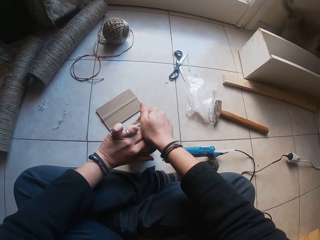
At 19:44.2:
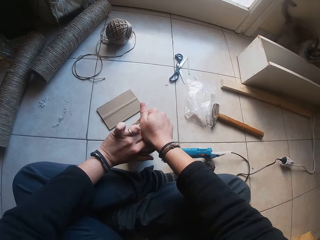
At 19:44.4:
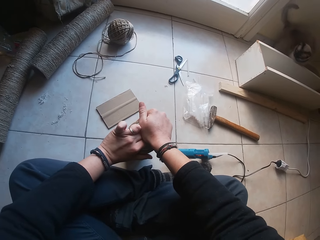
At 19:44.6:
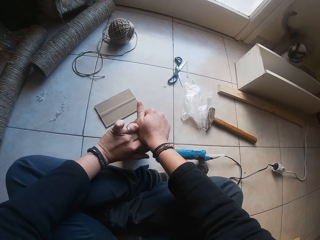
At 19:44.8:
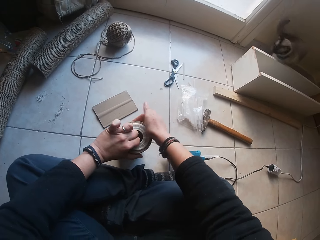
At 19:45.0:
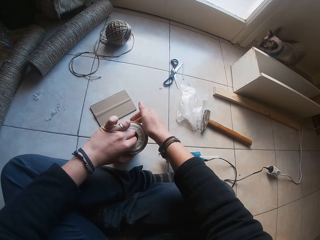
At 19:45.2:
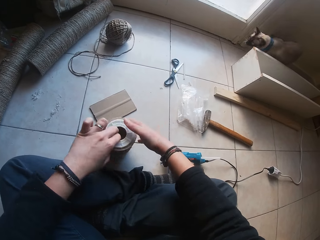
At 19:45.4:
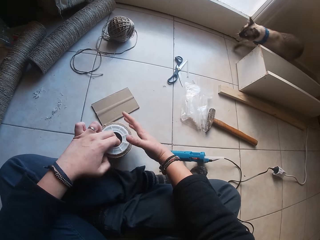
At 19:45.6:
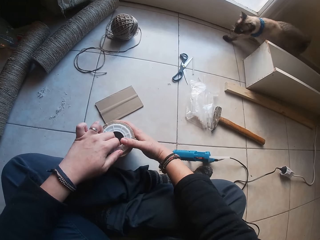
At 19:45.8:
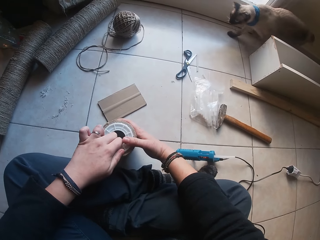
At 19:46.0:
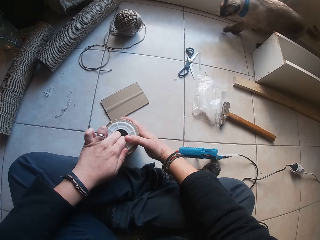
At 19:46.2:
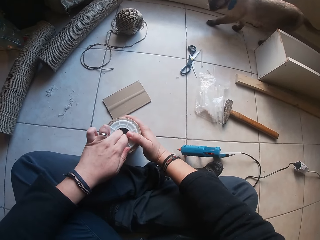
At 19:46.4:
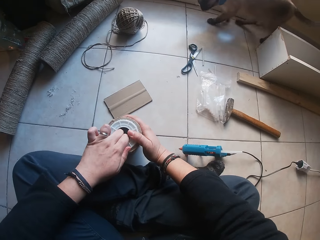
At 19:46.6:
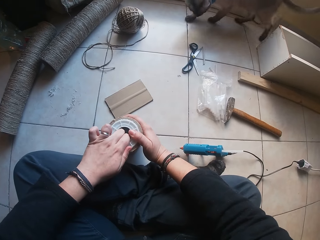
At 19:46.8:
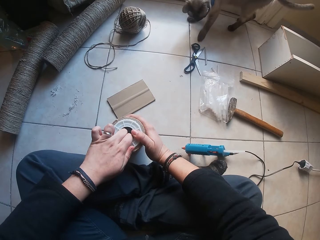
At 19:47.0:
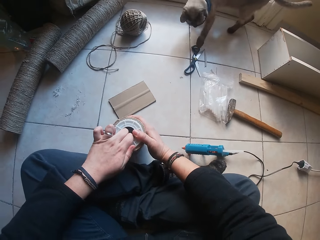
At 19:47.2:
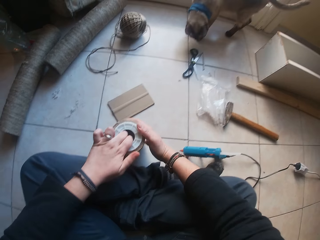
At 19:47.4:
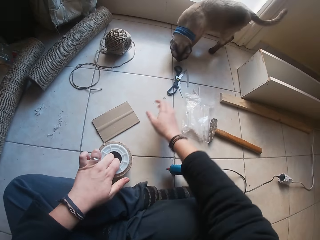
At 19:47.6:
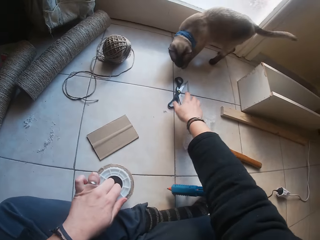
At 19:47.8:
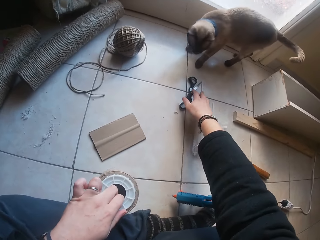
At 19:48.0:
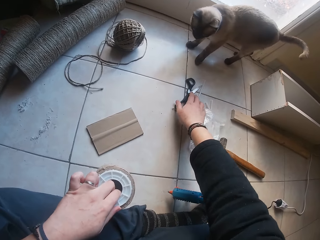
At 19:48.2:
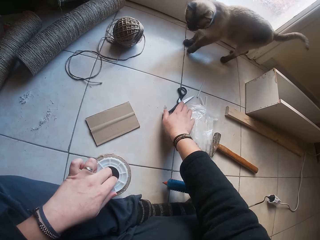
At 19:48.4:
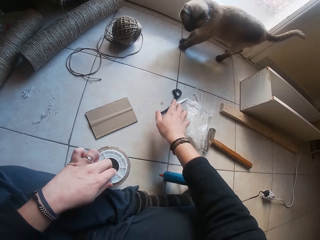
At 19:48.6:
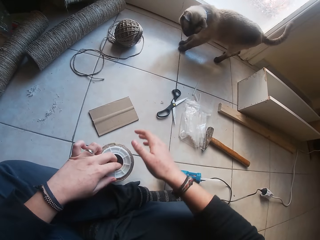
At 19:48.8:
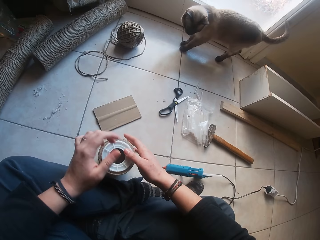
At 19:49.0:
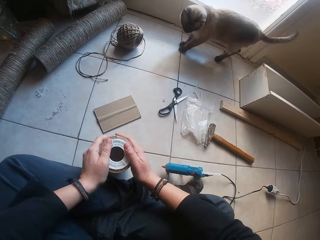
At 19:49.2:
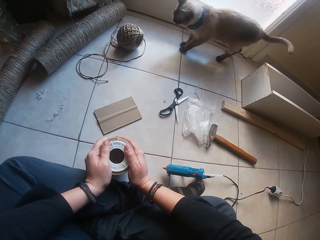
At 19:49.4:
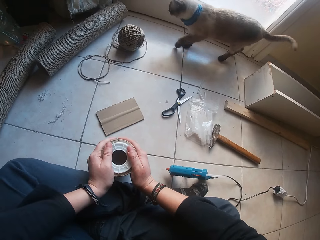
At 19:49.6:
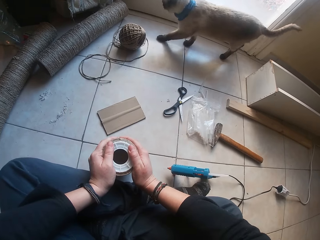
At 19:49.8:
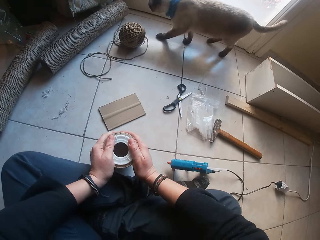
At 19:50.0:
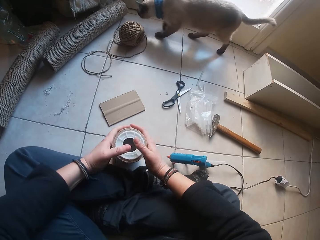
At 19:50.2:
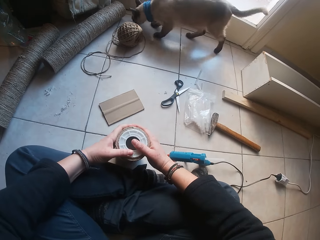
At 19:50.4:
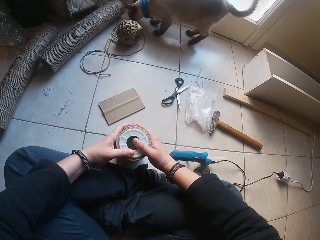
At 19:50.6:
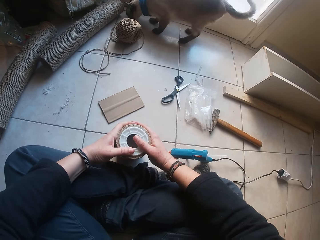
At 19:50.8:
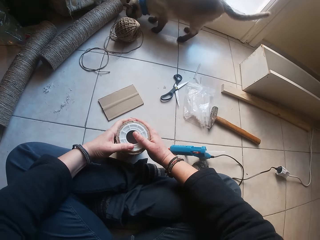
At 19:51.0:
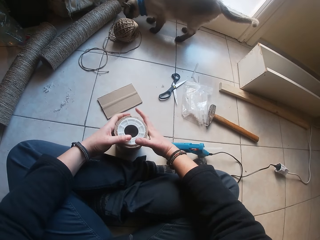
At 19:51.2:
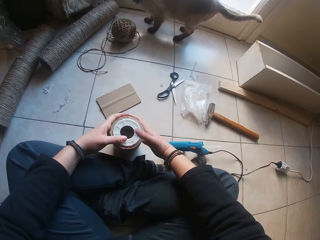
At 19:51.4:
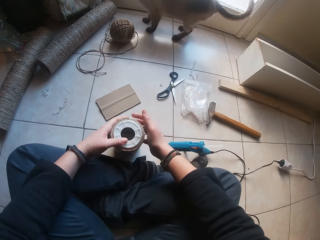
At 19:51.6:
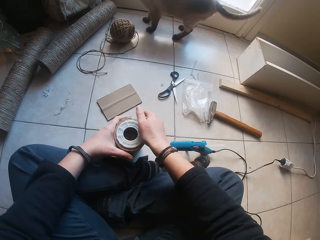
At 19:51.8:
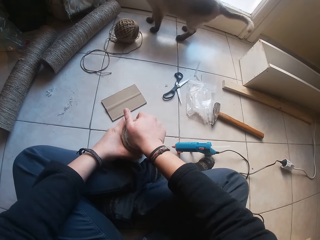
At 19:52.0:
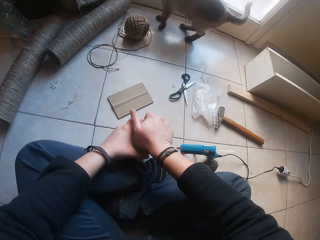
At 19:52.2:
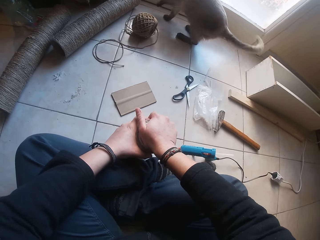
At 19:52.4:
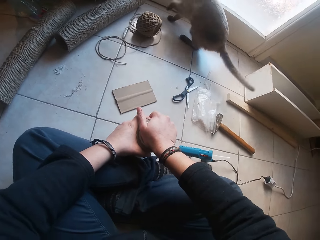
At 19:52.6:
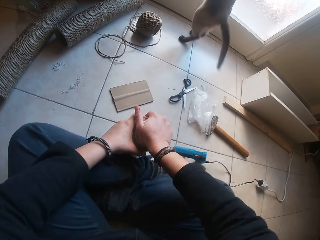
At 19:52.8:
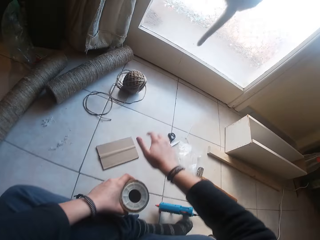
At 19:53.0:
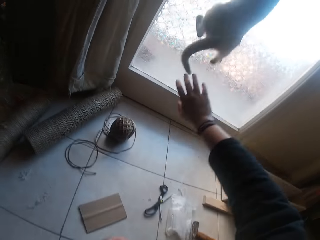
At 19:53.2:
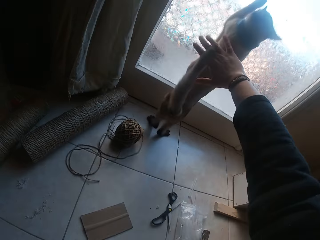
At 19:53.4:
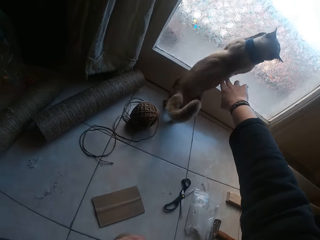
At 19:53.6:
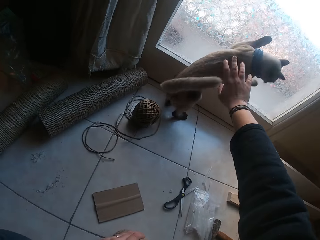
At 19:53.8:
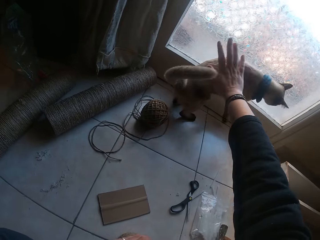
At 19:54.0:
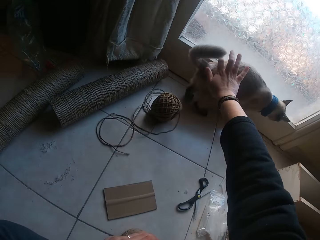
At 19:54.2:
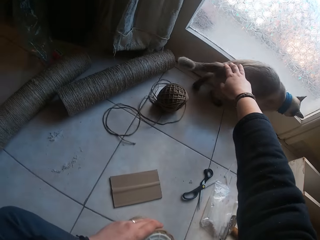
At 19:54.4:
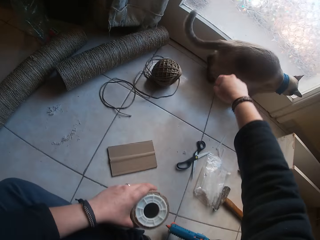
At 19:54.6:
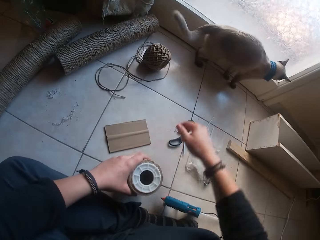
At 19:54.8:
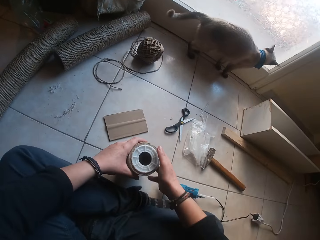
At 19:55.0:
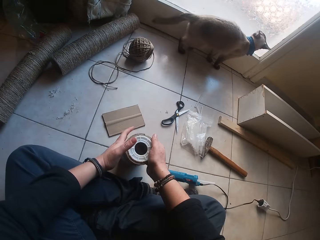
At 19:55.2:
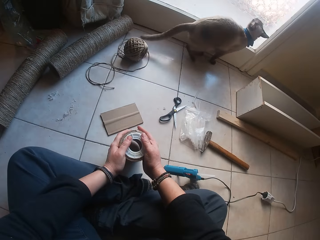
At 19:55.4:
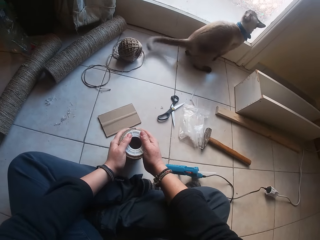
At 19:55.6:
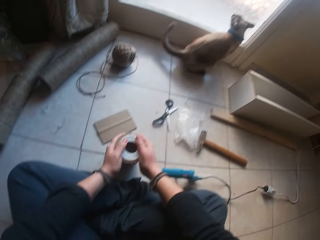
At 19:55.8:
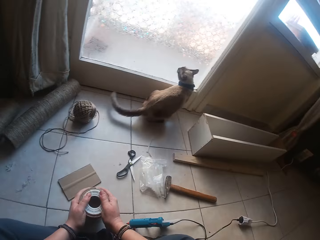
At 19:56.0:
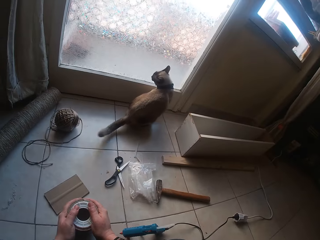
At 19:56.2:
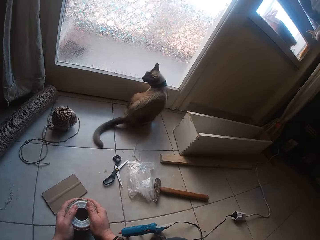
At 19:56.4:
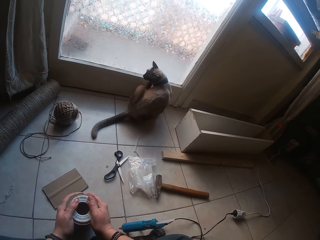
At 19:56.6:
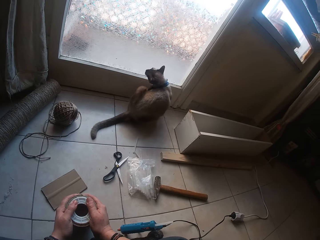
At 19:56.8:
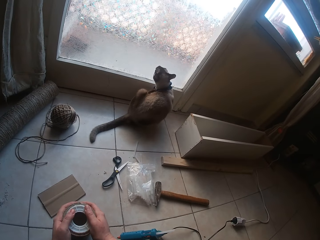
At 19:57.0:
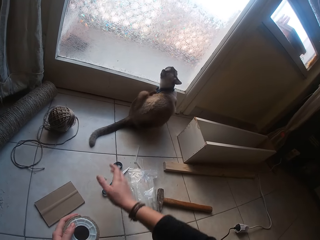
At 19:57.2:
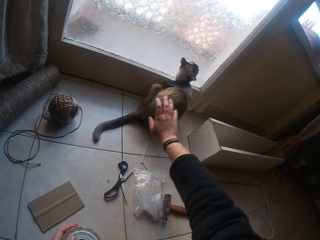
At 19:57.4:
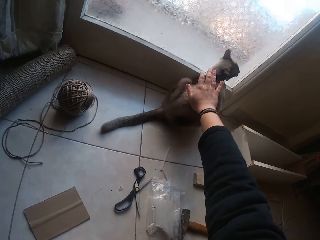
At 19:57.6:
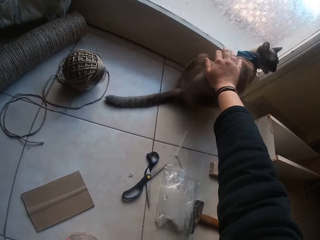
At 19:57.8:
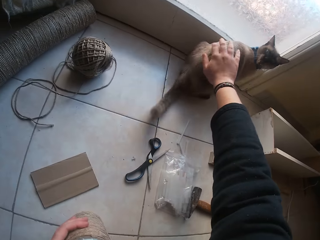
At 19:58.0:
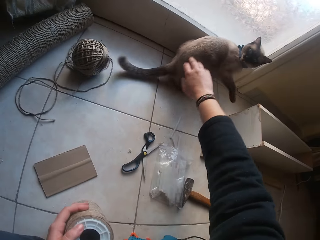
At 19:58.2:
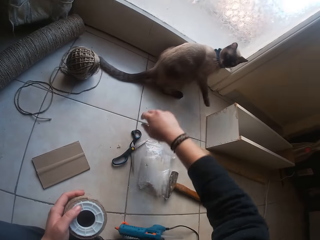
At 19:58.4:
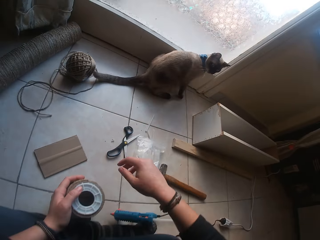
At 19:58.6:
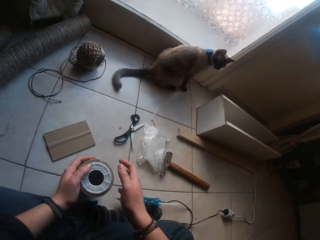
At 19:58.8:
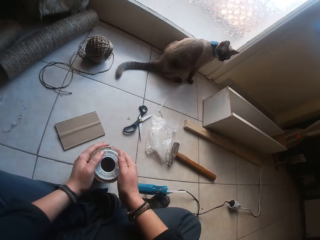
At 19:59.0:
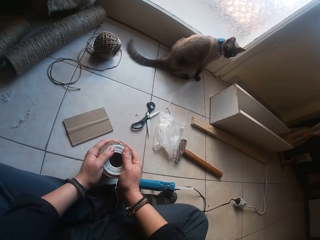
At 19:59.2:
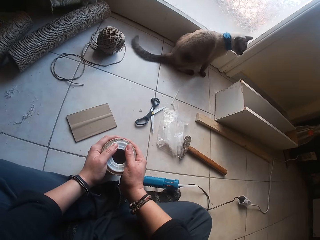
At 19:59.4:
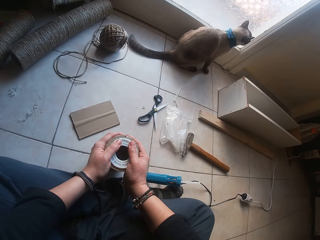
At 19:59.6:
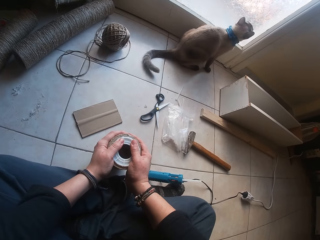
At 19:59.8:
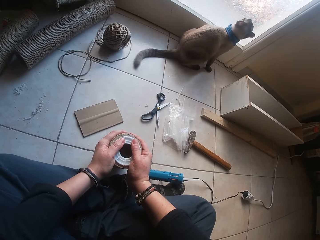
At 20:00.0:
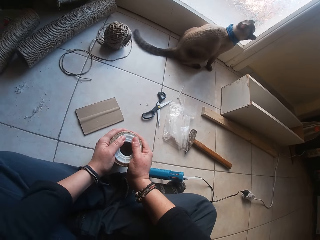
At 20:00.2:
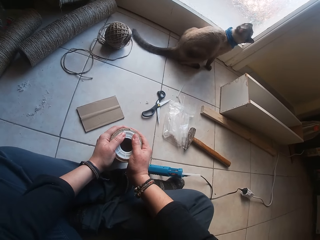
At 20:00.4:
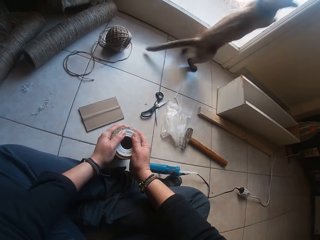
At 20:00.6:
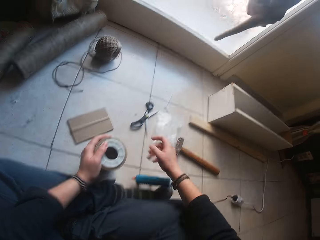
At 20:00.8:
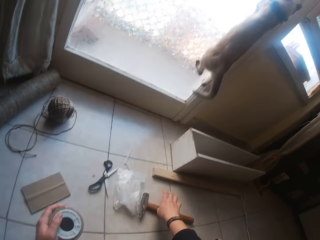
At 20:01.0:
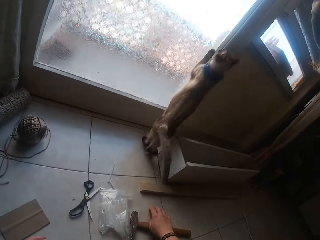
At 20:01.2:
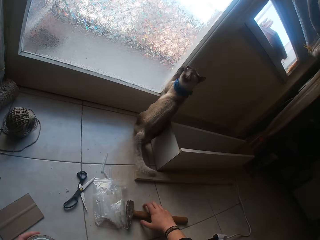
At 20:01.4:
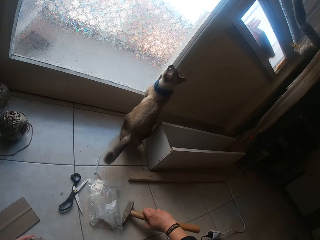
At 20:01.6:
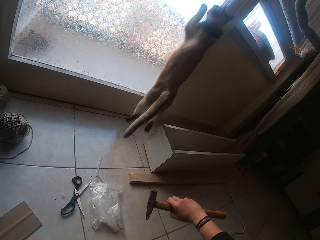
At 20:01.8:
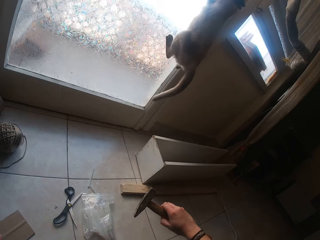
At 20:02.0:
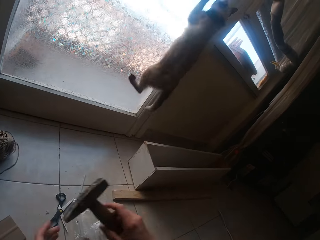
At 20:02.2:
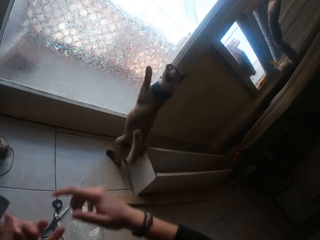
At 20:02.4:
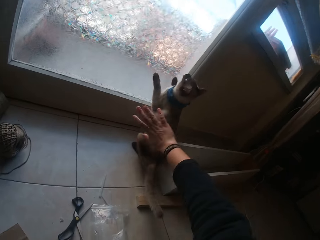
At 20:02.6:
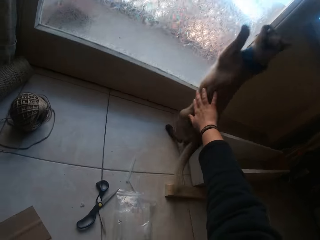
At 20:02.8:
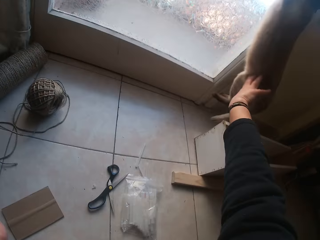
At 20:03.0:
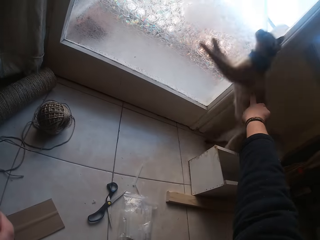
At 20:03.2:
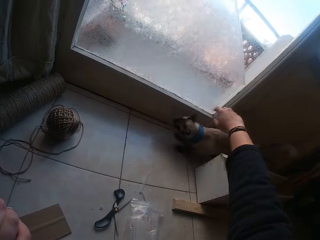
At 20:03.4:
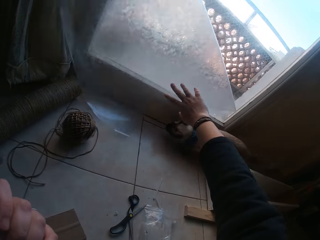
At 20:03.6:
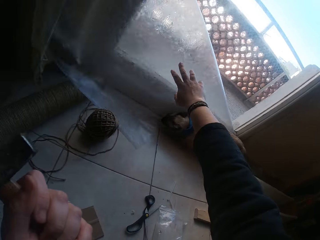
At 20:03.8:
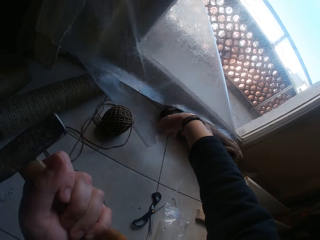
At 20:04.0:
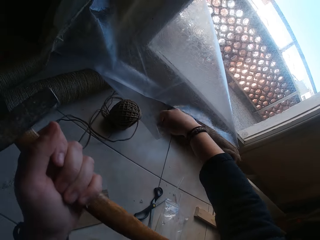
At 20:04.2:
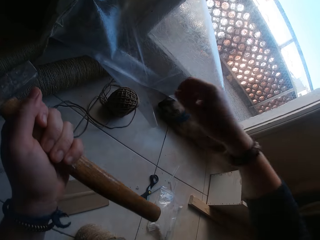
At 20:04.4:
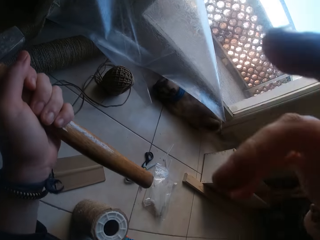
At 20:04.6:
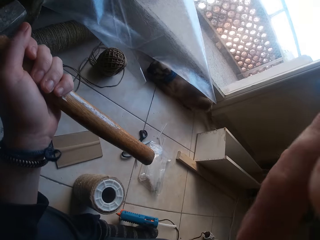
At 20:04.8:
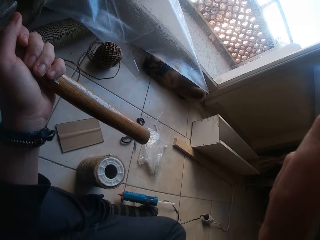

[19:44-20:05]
The camera wearer pulls a pair of scissors on the floor. She presses the plastic object to the wood cylinder. She interacts with a cat. She adjusts the cardboard rim on the twined cardboard tube on the ground with both hands. She presses the plastic object to the cylinder. She interacts with the cat. She adjusts the cardboard rim on the twined cardboard tube on the ground with both hands. She attaches the plastic object to the cylinder. She picks up a hammer from the ground with her right hand. She passes the hammer from her right hand to her left hand. She interacts with the cat.
